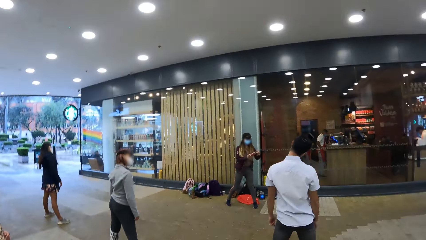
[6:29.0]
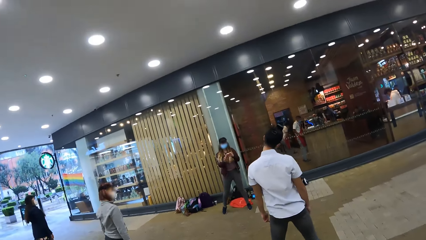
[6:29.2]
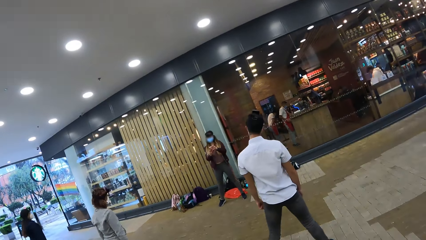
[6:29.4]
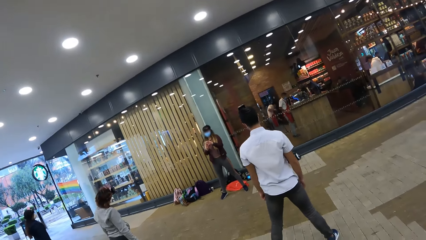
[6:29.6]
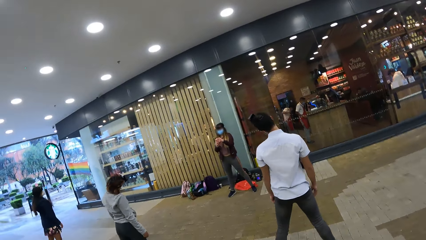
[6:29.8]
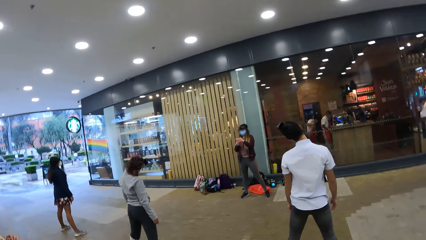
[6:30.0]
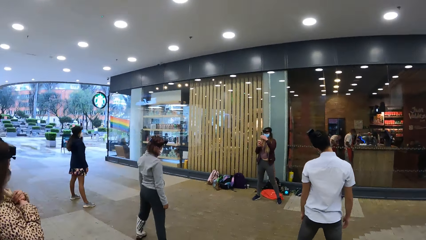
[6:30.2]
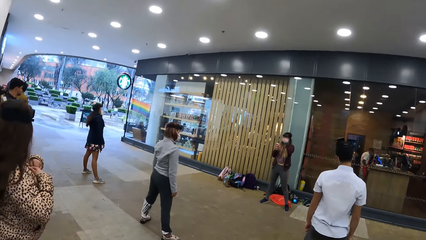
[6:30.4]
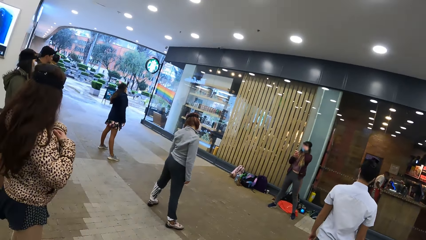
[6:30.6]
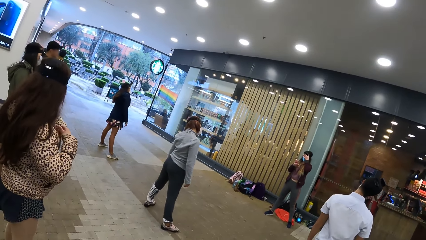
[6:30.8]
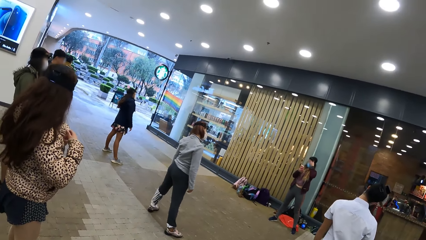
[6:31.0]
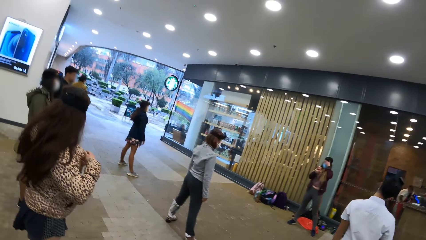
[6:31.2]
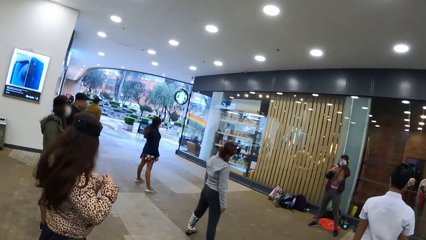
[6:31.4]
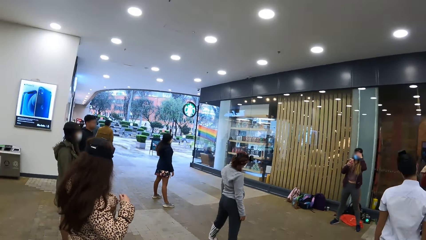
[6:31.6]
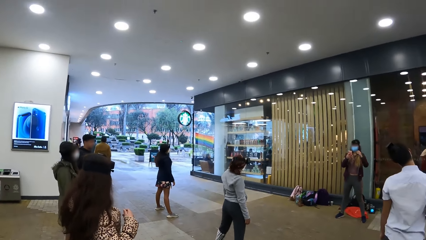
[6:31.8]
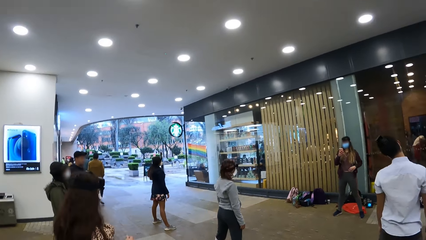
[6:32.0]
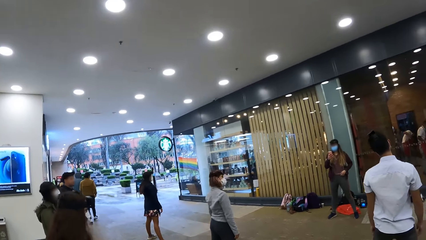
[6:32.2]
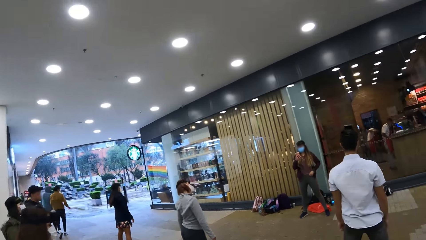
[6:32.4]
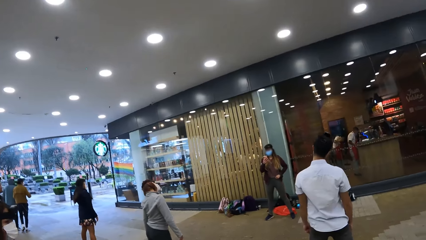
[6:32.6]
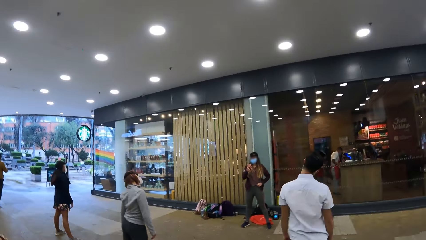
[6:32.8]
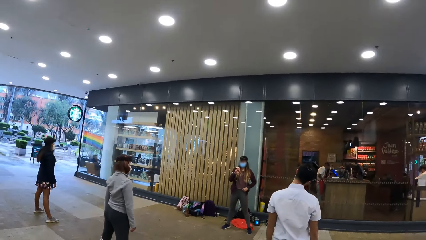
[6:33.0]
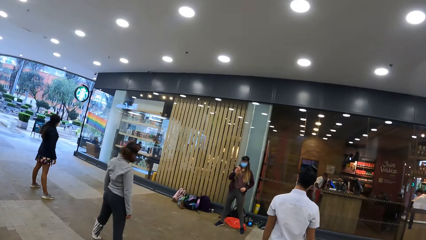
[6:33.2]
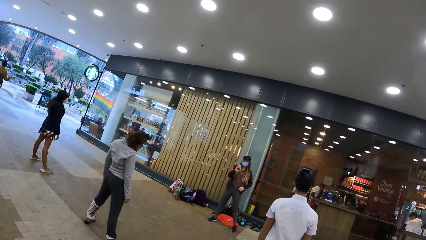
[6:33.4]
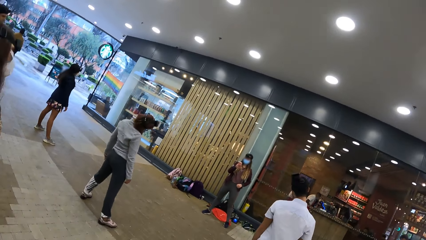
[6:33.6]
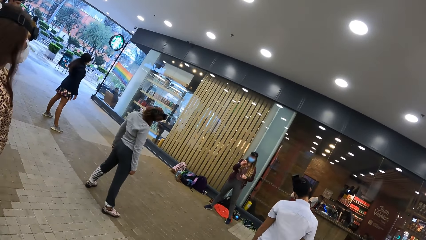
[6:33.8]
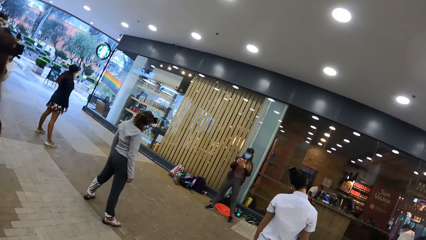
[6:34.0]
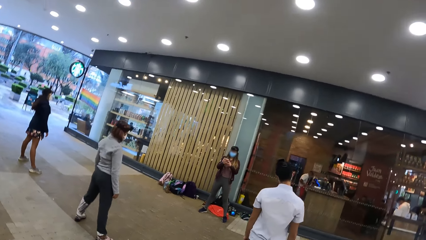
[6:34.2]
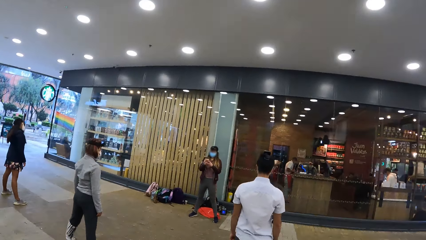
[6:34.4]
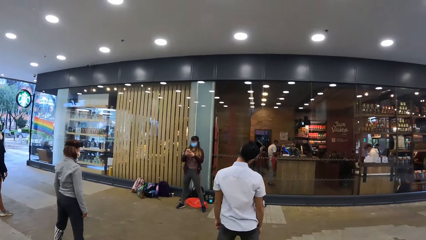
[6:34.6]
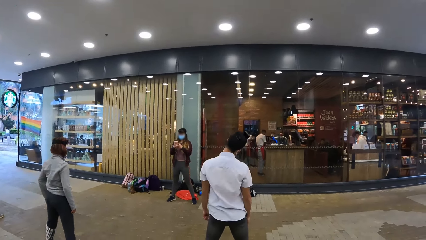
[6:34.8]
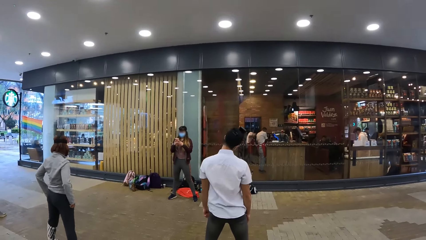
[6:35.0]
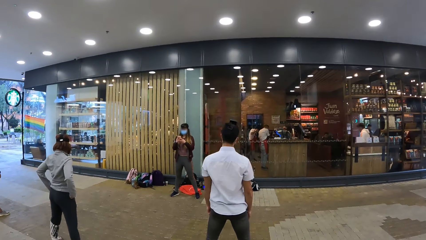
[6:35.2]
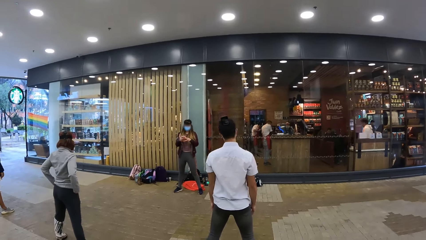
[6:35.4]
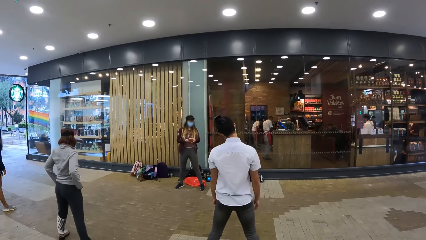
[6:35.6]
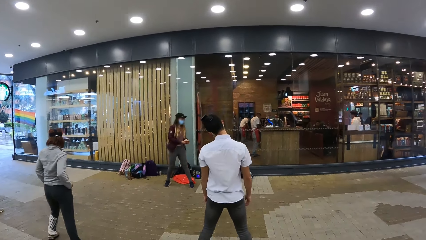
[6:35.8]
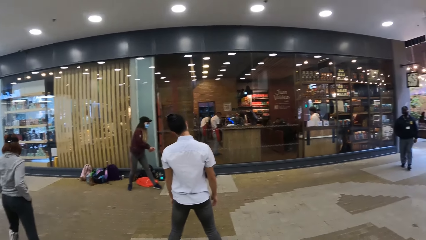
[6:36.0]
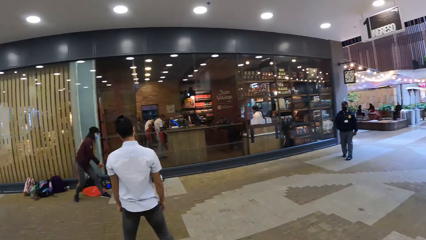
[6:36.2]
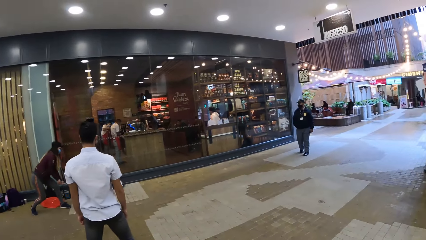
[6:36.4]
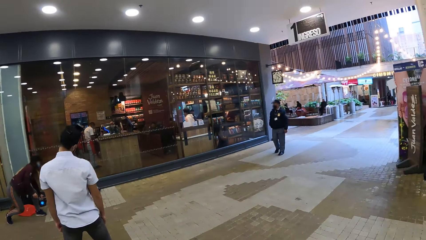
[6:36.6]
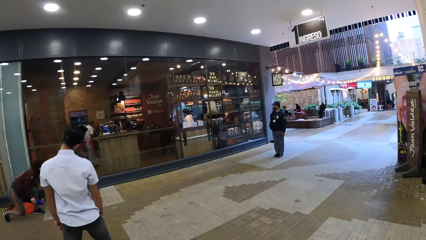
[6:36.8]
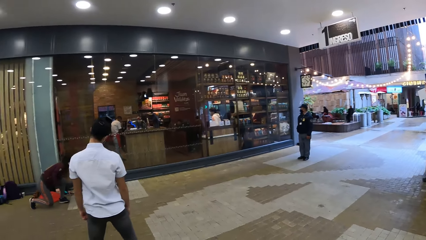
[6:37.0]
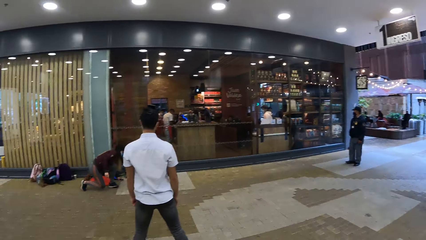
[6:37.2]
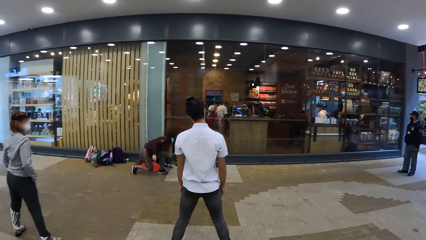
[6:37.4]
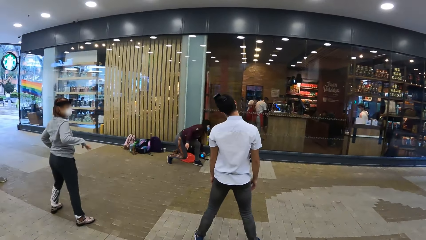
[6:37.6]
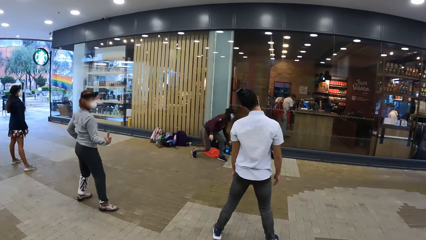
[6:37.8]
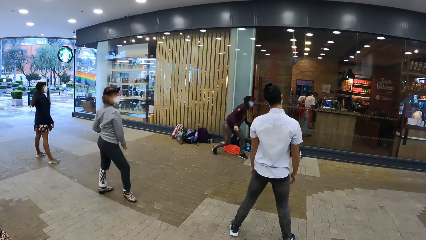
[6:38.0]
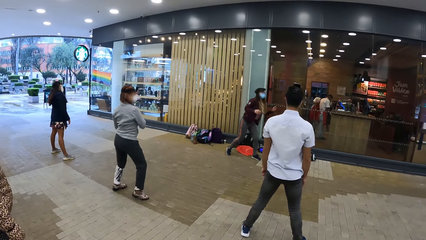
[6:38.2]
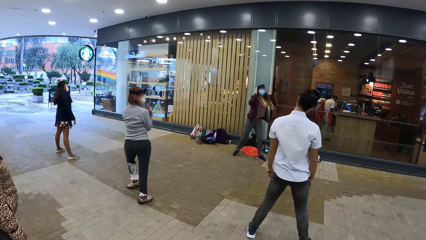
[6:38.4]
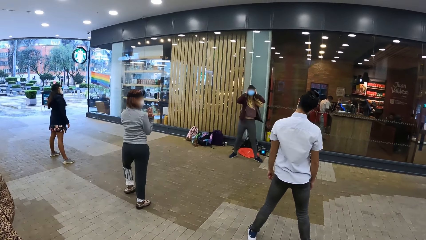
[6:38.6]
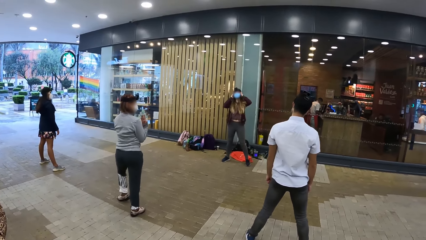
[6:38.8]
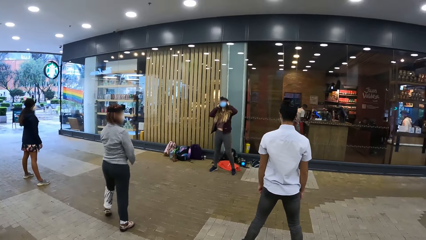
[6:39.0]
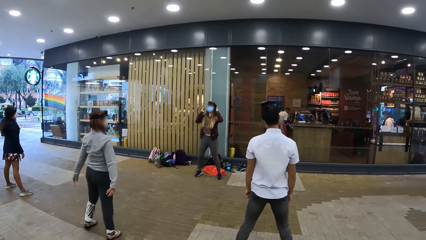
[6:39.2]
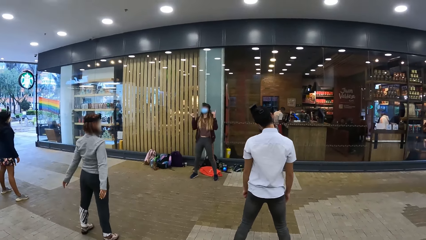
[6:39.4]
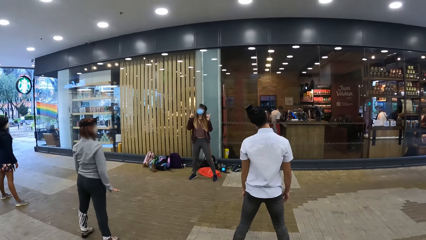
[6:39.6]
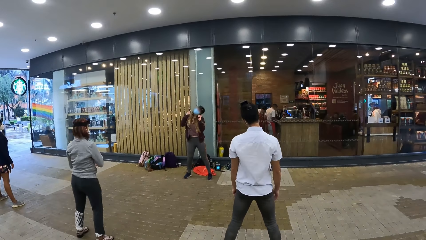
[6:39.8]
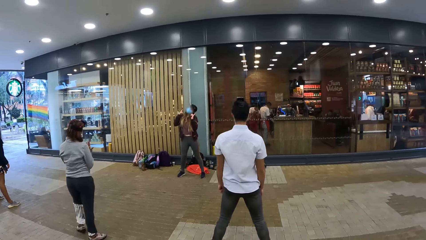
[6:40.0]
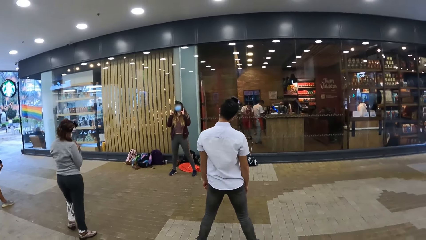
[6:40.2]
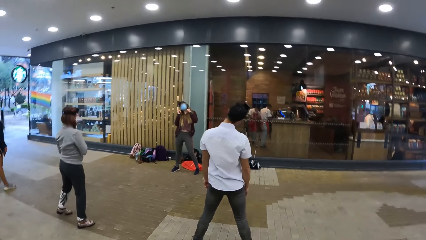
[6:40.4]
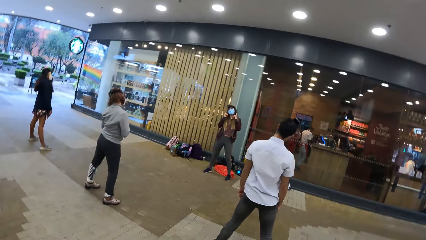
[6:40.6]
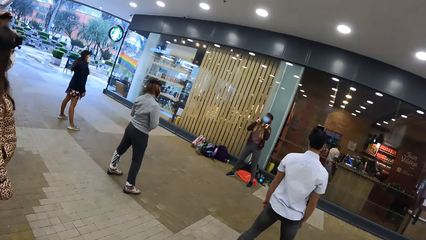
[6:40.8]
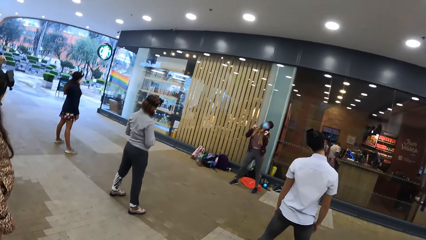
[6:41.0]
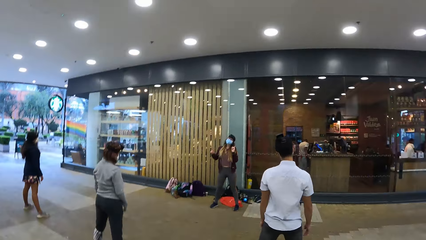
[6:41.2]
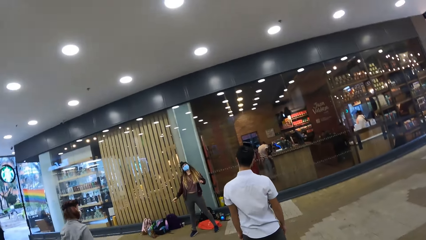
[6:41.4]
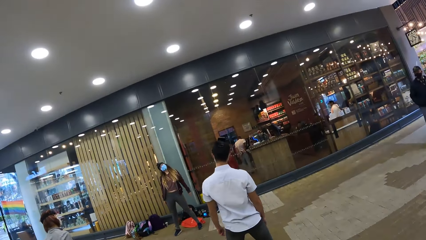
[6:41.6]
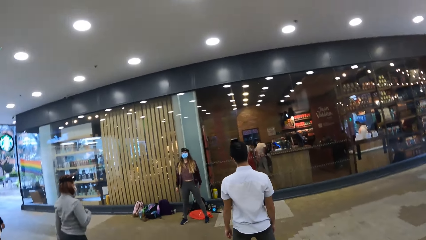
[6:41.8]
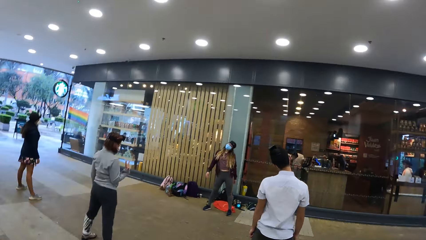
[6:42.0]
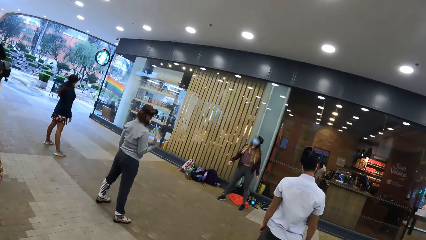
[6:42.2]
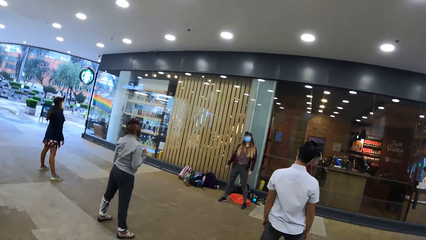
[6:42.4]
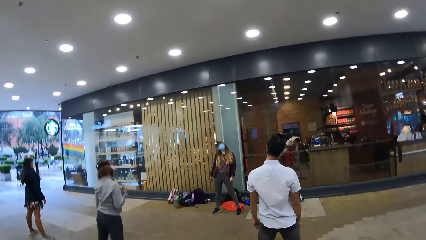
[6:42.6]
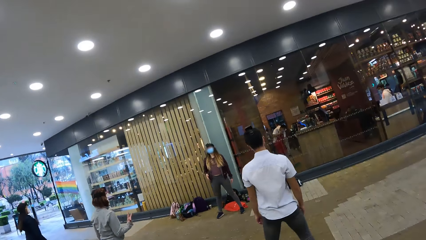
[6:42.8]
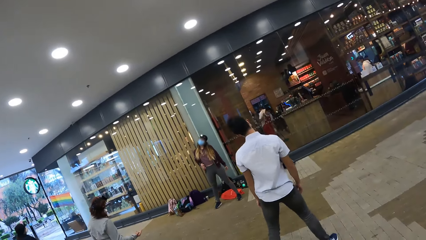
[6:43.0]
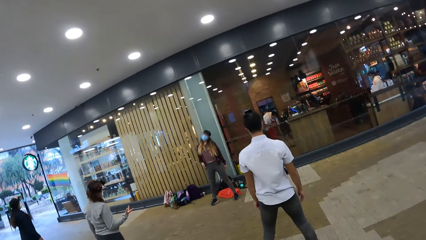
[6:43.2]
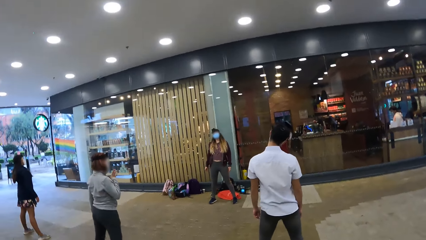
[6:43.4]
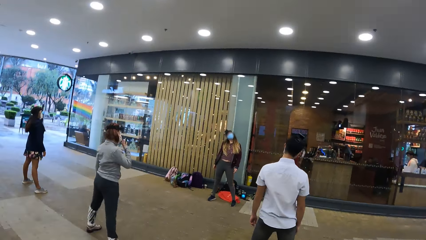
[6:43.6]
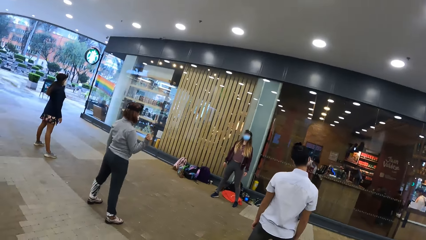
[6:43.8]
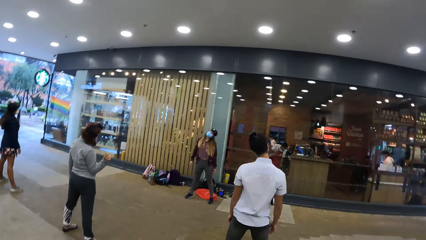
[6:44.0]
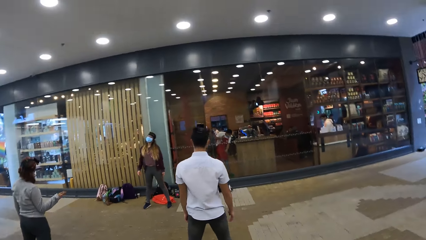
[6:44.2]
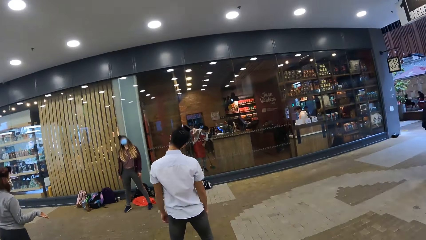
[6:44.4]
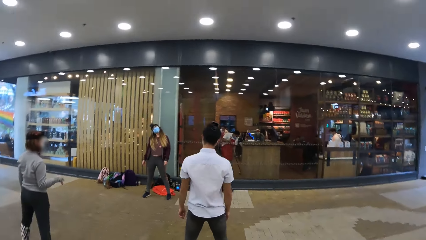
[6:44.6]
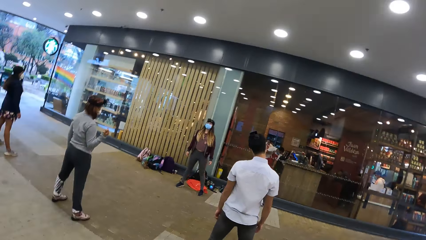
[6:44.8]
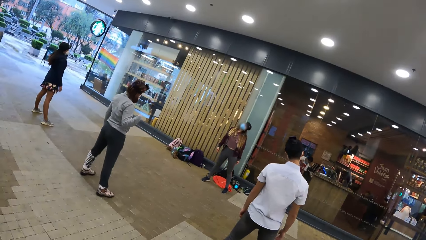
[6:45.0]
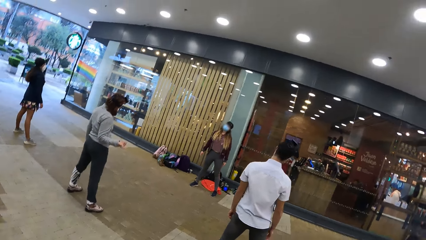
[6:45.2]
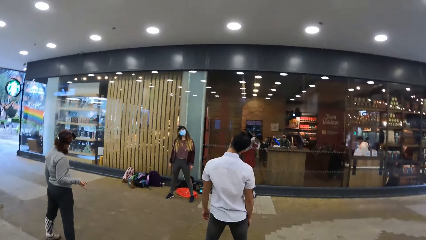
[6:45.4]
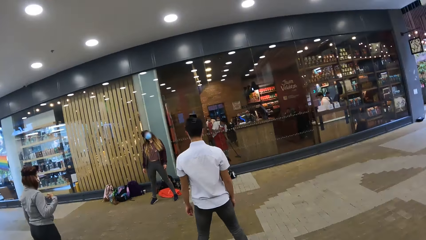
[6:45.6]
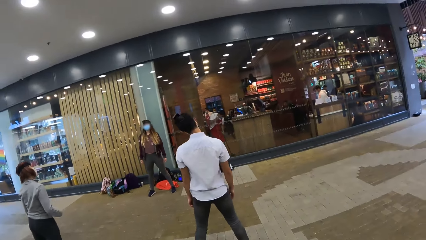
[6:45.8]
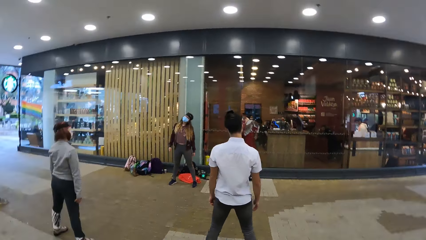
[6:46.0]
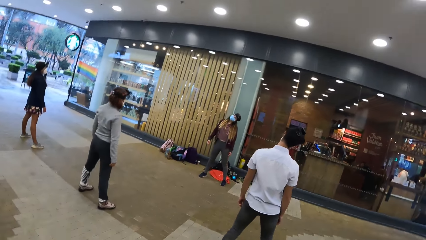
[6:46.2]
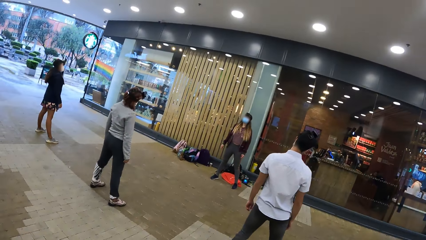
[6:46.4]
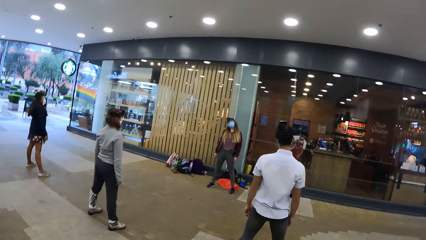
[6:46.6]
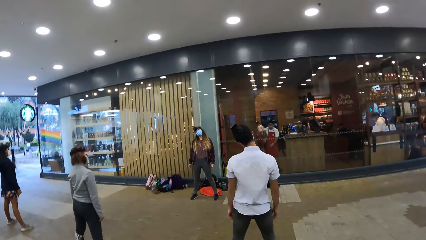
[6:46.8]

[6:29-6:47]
The instructor holds the phone with both hands. The instructor touches her face with her left hand. The instructor holds the phone with both hands. The instructor places the phone onto the floor with her left hand. The instructor holds her head with both hands. The instructor exercises her neck. The instructor, the camera wearer and the group of people in the gym exercise their necks.
